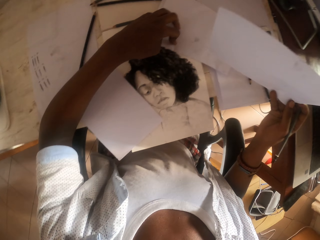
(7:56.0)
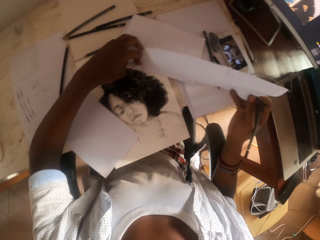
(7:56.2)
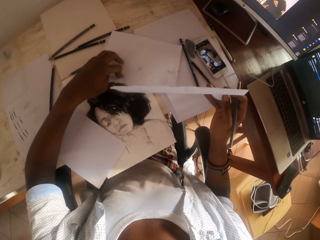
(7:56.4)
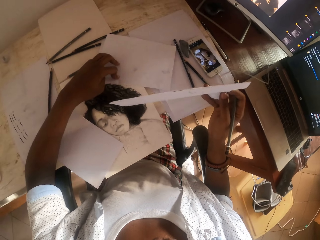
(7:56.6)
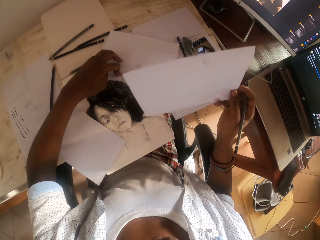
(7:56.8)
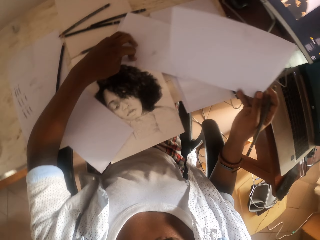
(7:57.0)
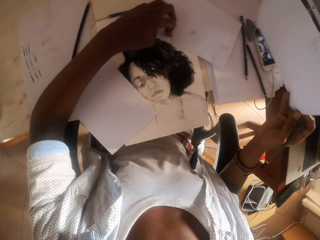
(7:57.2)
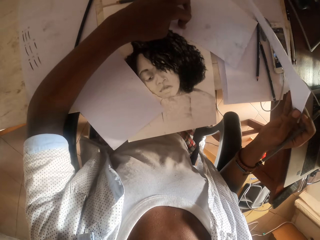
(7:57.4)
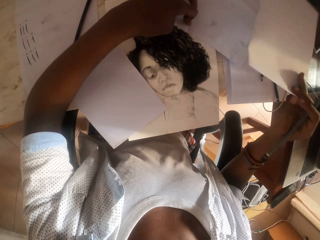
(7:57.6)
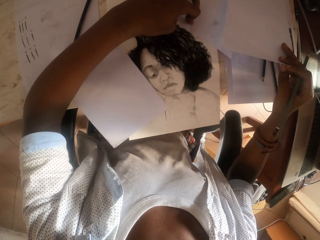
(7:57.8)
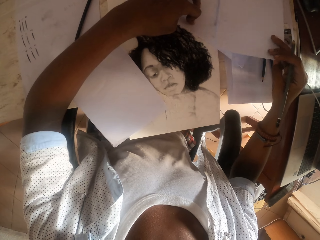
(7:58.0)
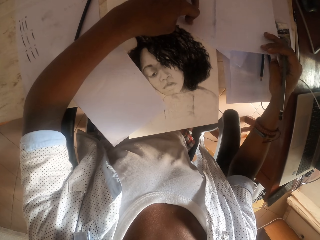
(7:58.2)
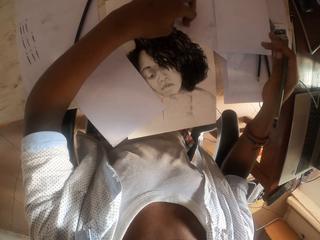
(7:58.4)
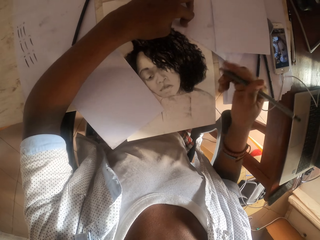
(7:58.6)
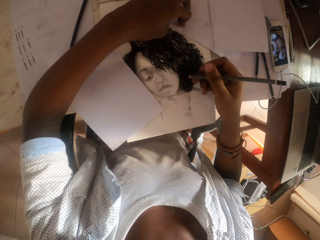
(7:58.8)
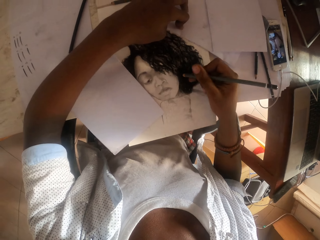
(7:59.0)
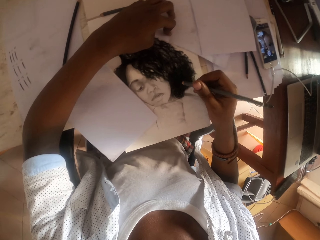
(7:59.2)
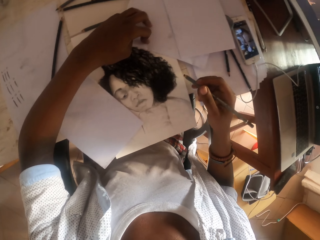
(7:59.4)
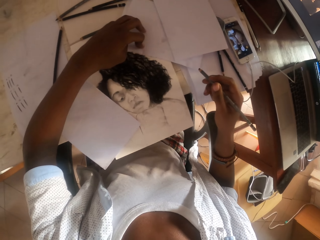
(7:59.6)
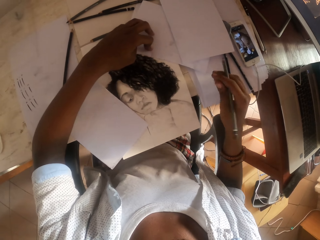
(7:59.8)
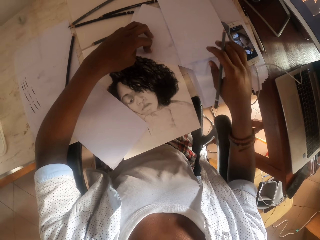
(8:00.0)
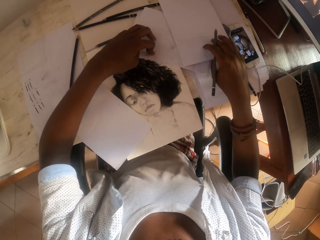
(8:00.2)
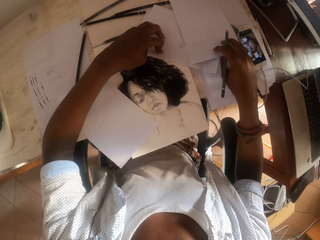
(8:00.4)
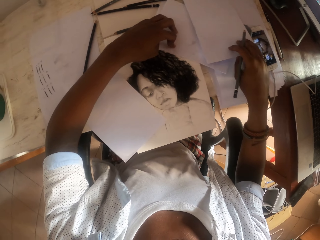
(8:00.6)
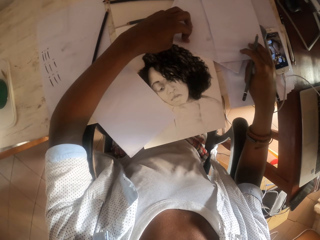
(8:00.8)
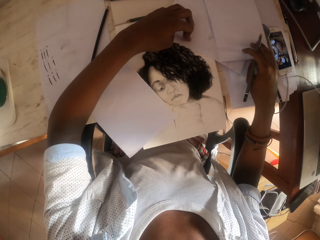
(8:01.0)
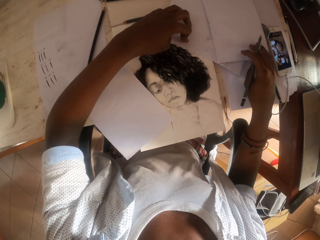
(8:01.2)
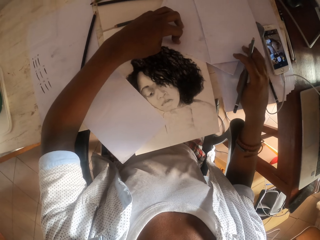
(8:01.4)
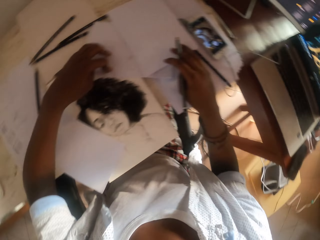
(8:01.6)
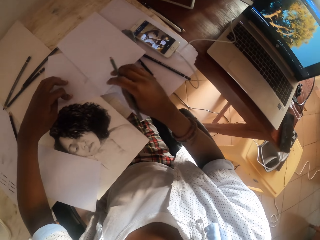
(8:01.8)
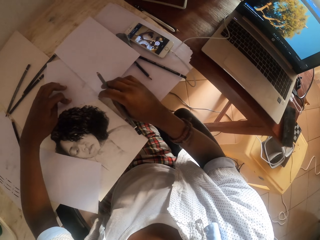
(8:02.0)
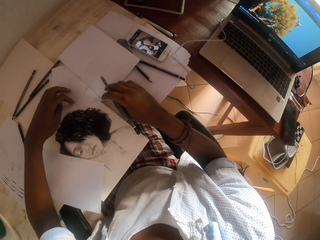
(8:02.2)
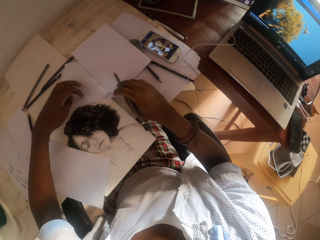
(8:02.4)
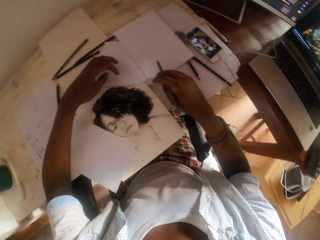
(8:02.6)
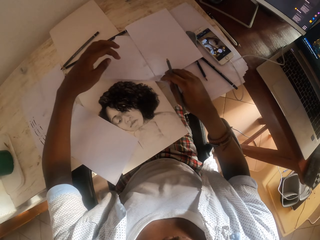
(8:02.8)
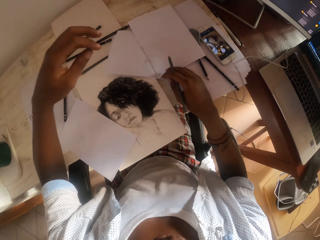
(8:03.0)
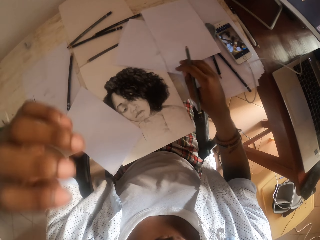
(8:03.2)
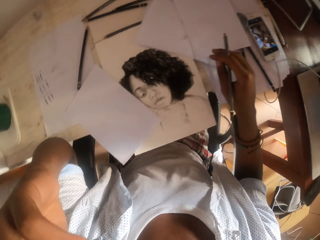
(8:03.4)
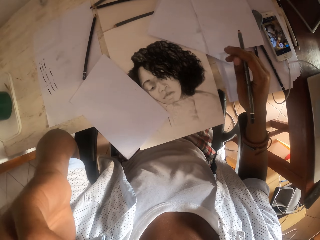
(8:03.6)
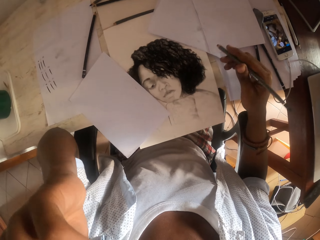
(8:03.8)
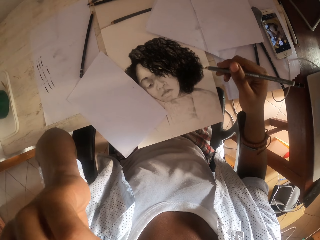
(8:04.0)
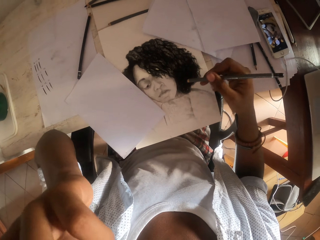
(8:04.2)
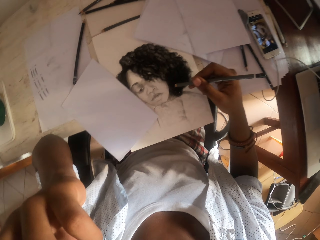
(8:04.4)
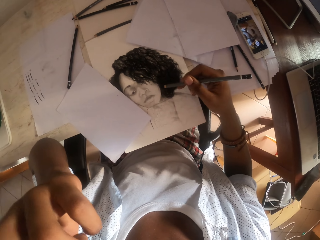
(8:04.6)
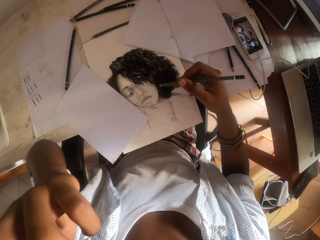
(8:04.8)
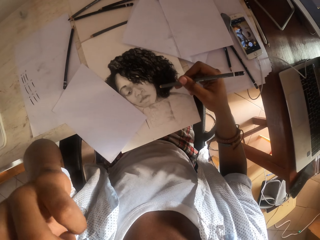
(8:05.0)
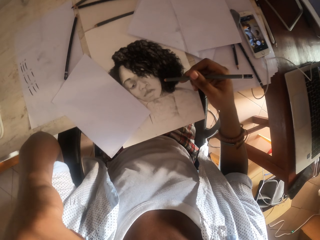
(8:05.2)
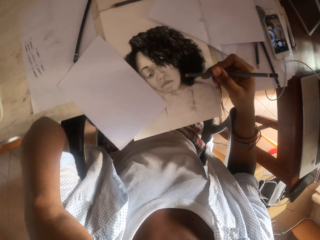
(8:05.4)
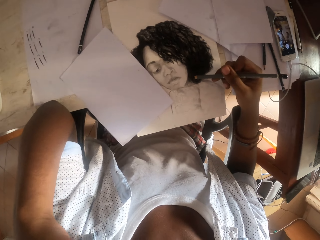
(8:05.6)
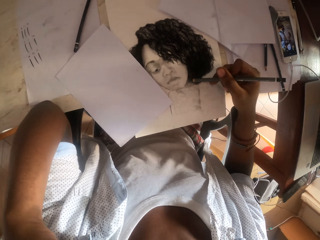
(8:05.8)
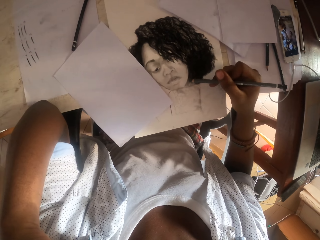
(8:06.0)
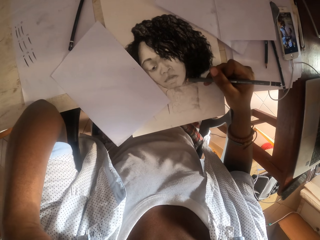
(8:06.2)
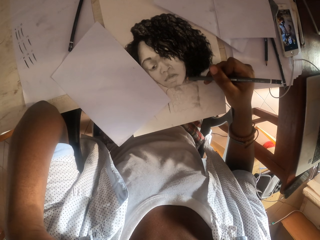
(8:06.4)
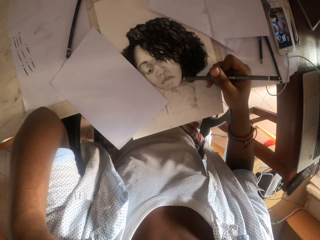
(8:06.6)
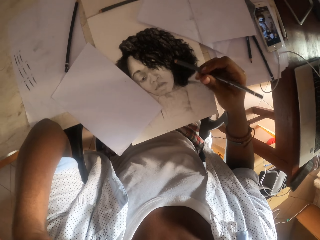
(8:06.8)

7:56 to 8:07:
The camera wearer places the sheet of paper on the table. He sketches a photo. He slightly touches the piece of paper. He picks up the paper. He lifts his left hand and touches his face.

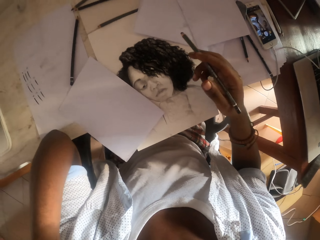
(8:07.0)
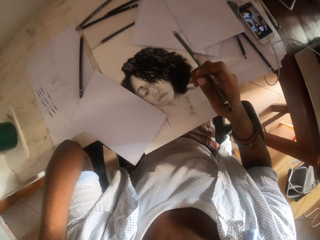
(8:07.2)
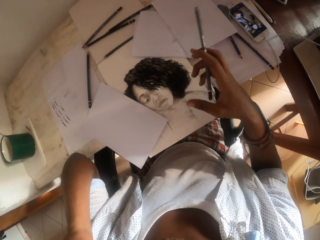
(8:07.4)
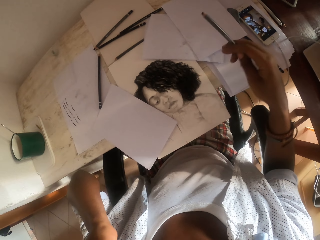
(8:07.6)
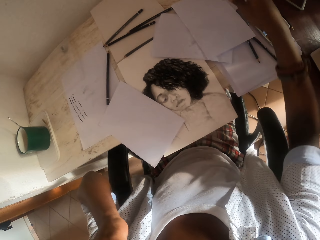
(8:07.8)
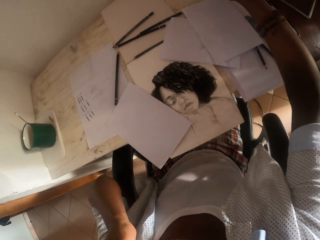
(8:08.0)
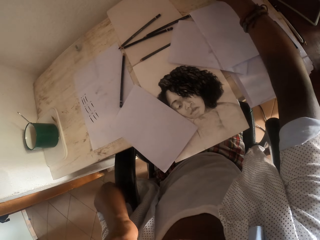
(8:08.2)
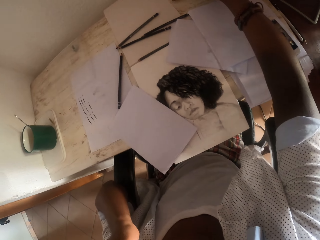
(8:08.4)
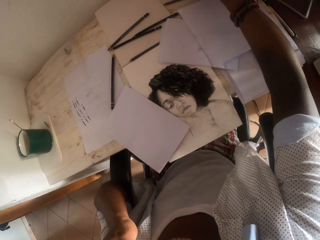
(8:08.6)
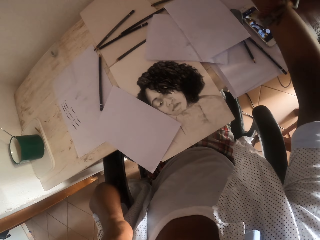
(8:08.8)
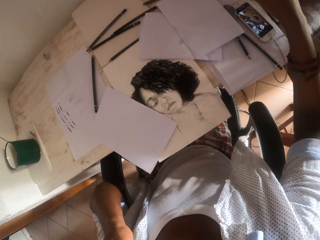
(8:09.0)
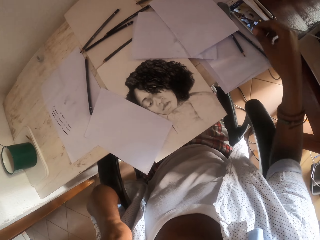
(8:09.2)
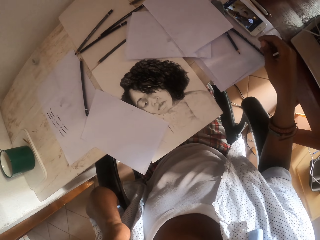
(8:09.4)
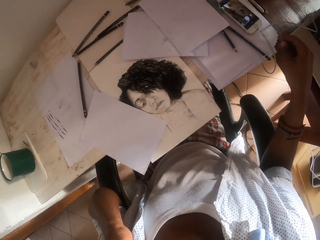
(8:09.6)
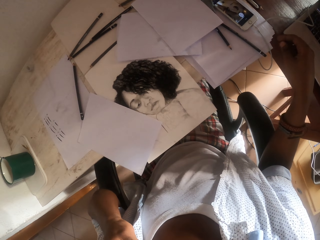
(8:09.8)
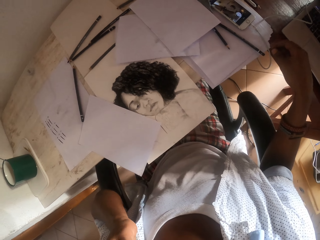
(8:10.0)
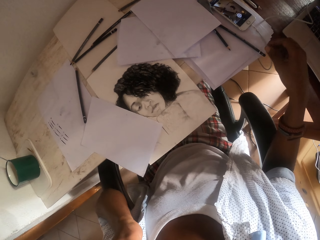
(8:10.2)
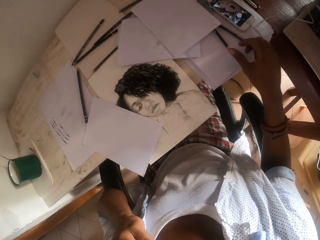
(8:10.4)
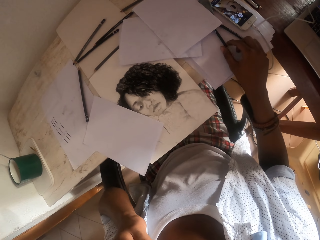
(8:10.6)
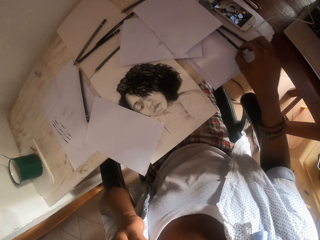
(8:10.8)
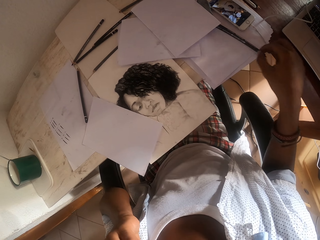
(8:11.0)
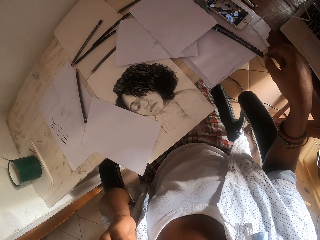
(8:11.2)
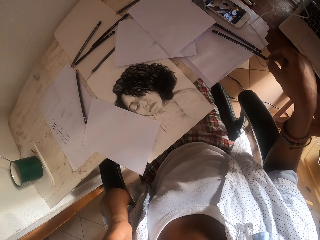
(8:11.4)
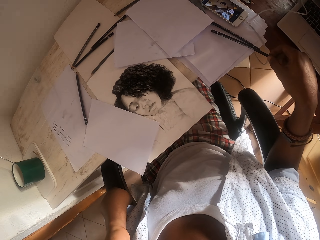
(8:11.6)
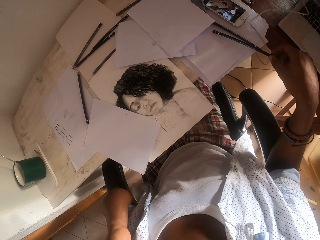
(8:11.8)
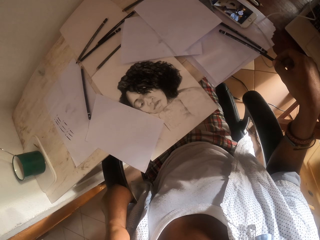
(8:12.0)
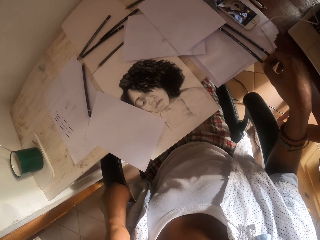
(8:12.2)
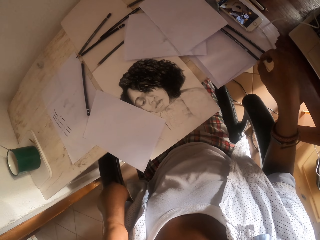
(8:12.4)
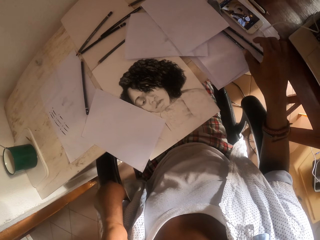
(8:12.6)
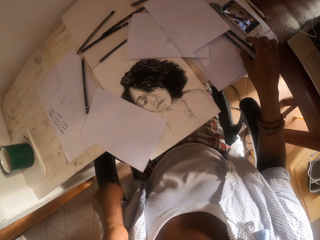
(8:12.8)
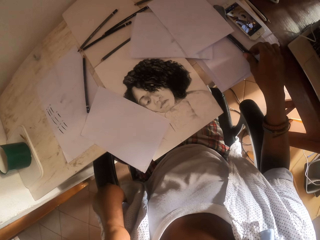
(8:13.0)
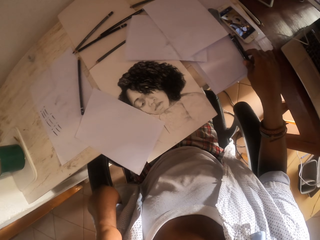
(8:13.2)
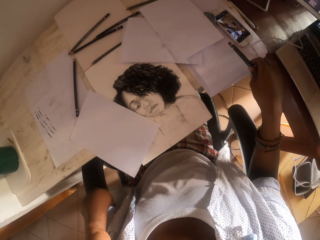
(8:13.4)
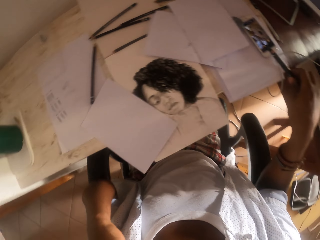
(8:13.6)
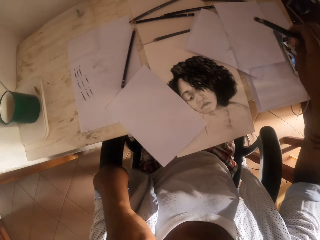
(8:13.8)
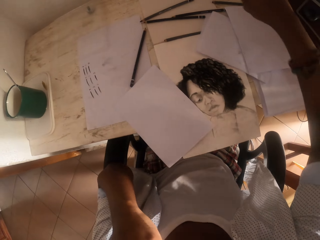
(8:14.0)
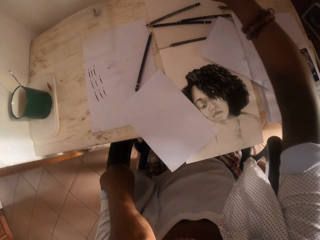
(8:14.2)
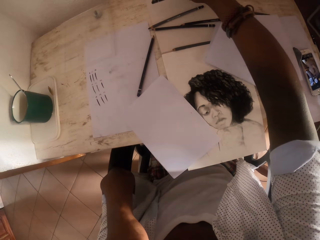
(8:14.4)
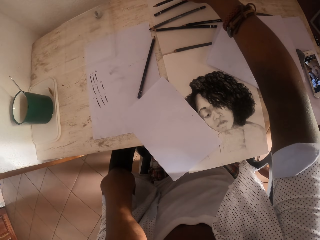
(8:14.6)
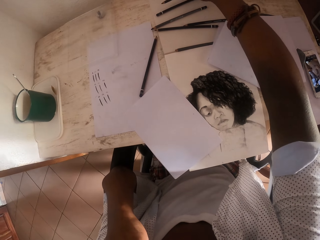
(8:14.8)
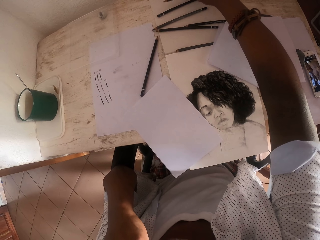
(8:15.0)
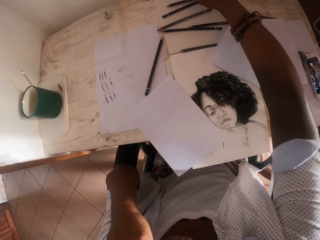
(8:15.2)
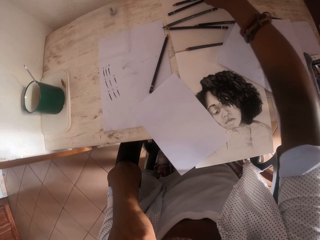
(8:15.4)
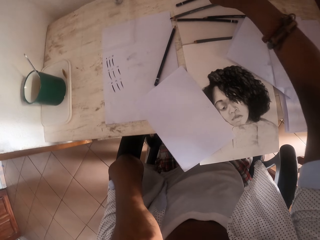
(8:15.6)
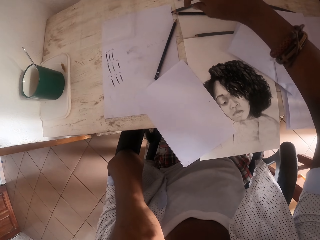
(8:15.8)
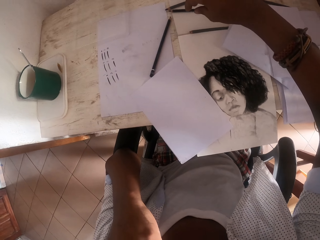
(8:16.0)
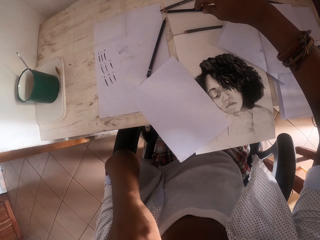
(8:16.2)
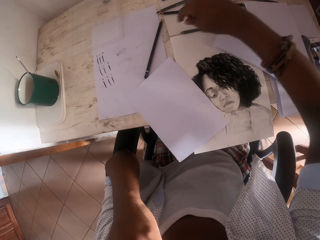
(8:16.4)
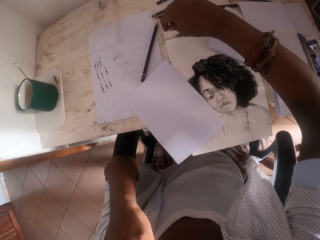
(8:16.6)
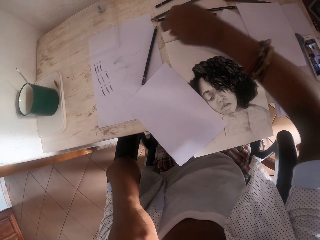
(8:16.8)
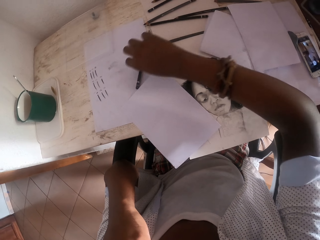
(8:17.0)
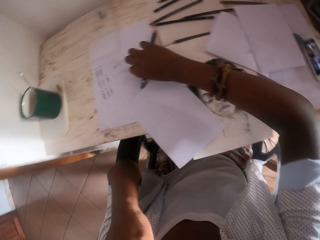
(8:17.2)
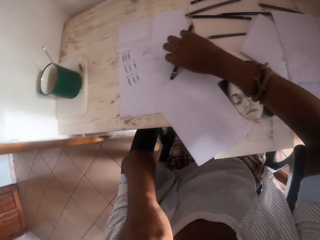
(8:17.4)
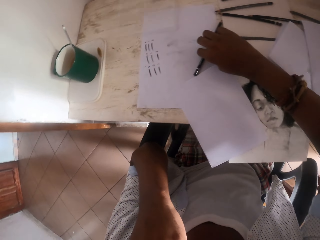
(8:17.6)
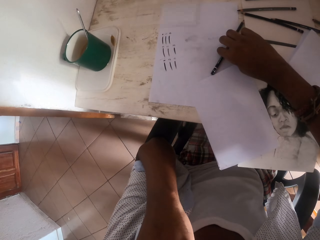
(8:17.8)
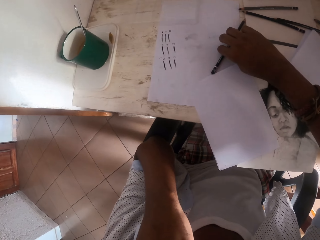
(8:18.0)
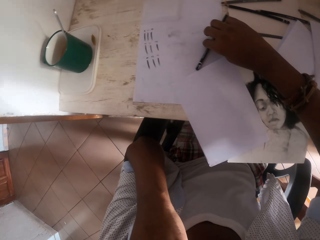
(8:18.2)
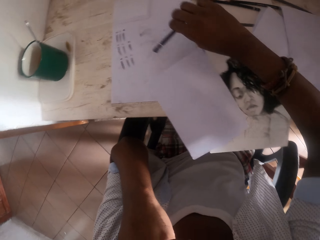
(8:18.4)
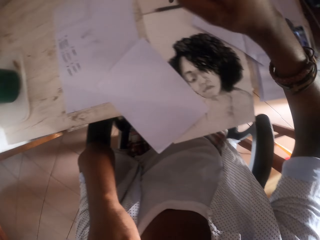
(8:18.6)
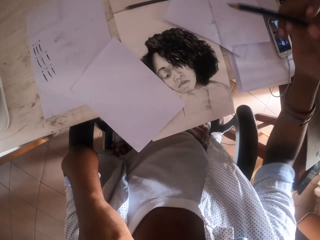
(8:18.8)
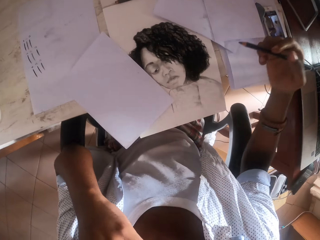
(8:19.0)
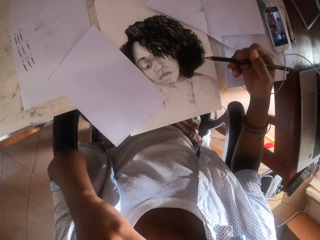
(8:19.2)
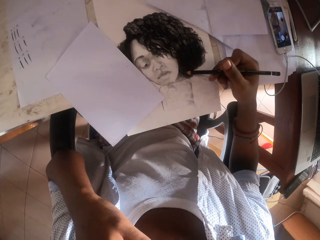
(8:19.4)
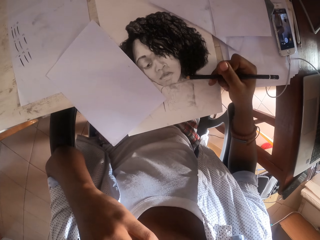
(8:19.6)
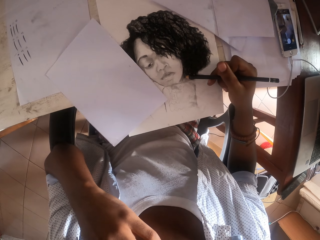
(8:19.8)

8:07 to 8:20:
The camera wearer places the pencil on the table. They pick up the pencil. They place the pencil on the table. They pick up the pencils. They place the pencils on the table. They pick up the pencils.
